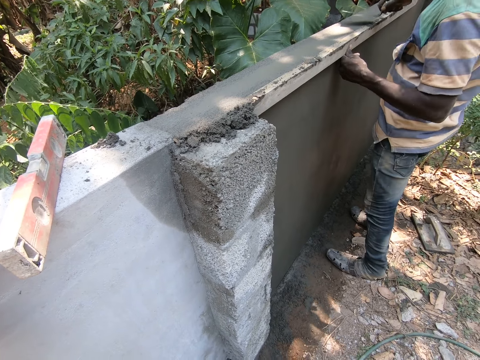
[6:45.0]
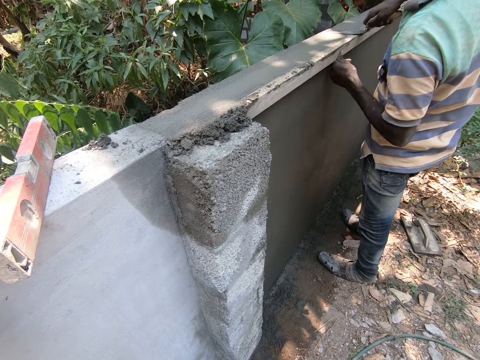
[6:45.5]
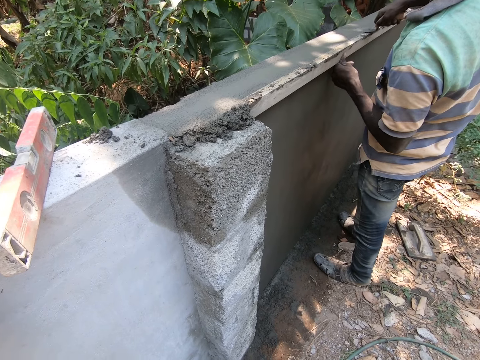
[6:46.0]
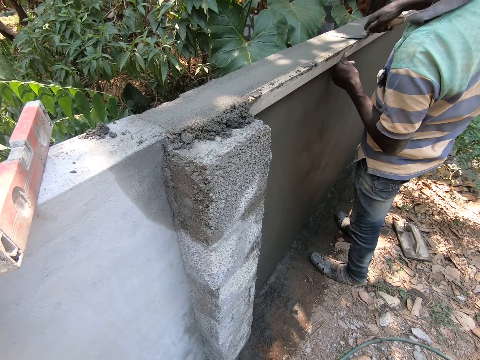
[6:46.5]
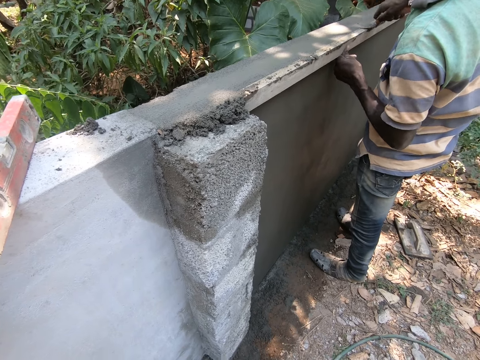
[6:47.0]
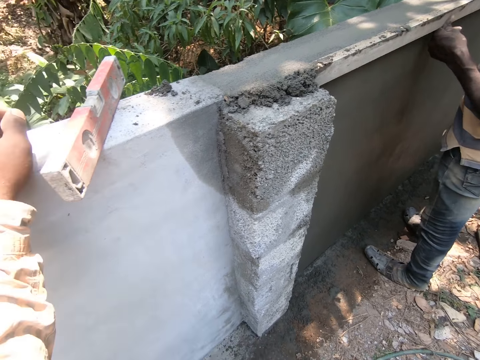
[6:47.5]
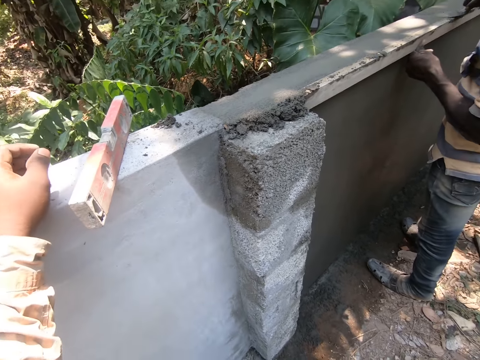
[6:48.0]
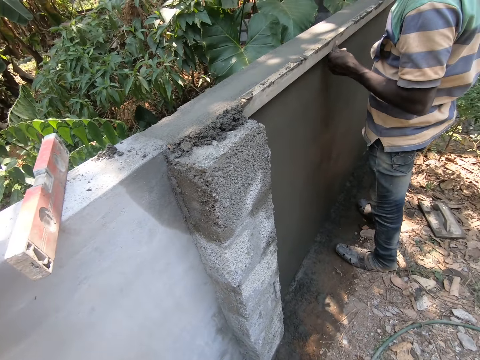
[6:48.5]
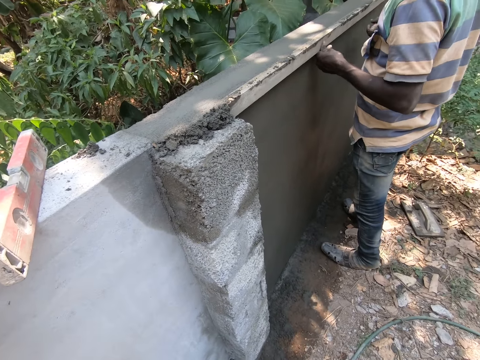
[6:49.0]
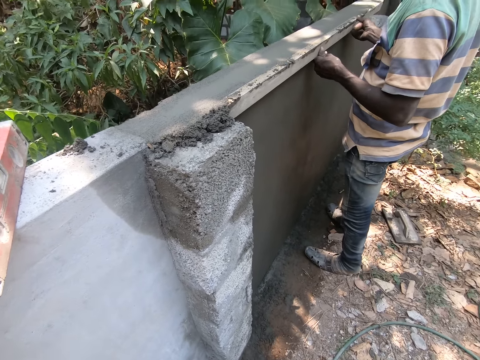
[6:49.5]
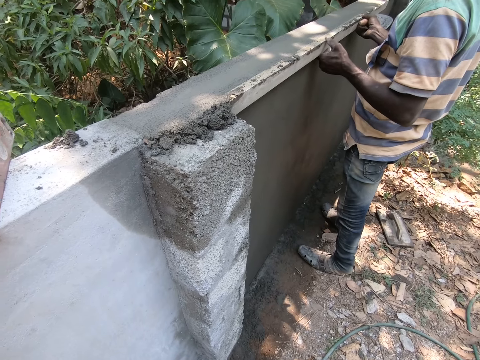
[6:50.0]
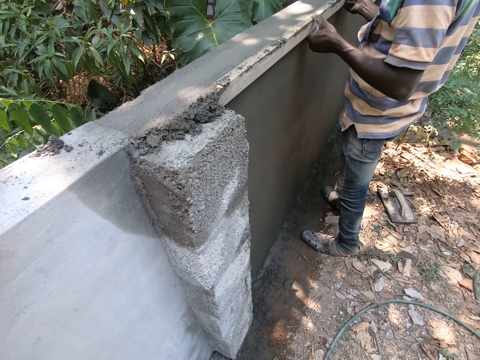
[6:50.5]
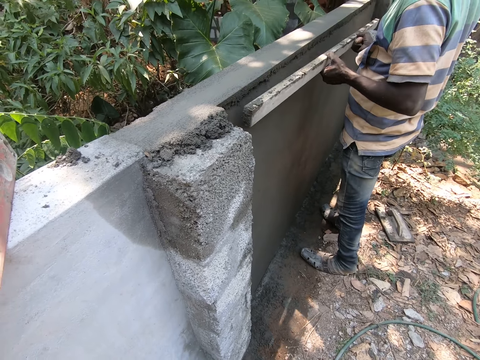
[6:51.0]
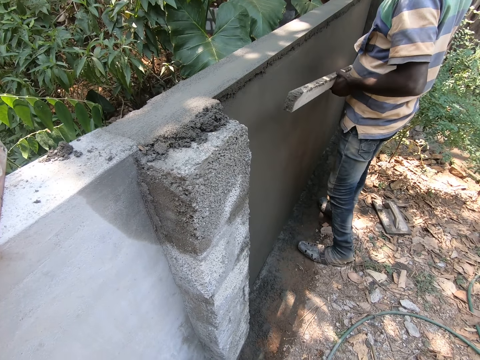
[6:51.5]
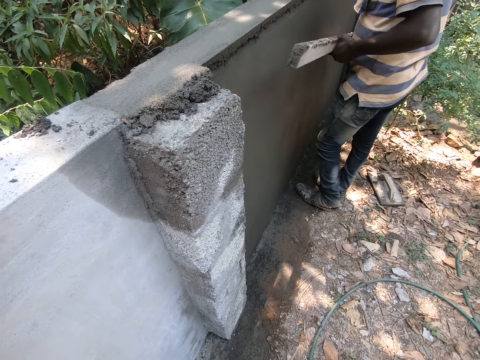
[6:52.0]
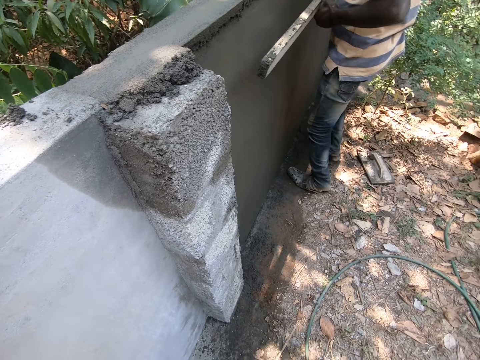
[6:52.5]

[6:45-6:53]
A person walks along a wall and holds wood with both hands.

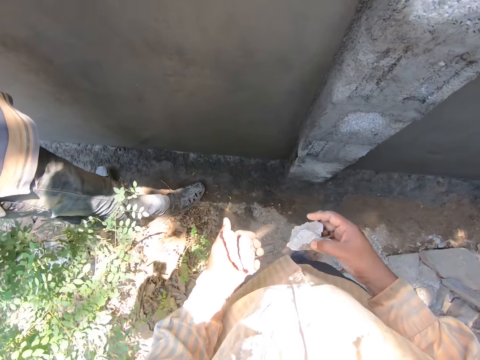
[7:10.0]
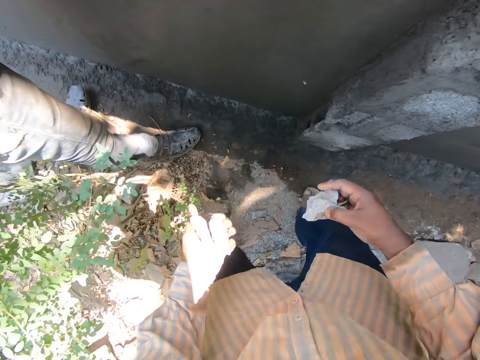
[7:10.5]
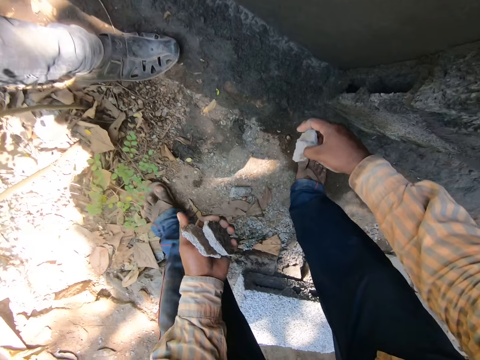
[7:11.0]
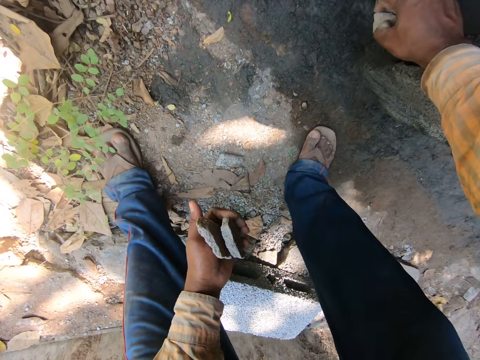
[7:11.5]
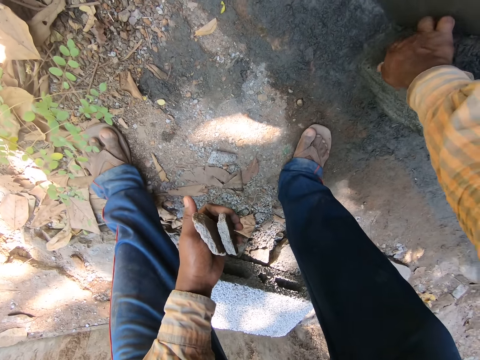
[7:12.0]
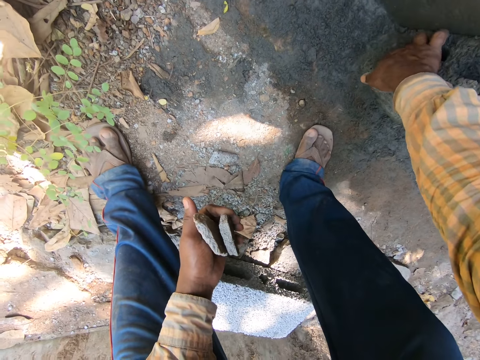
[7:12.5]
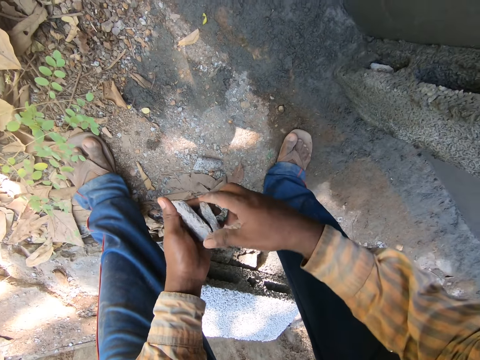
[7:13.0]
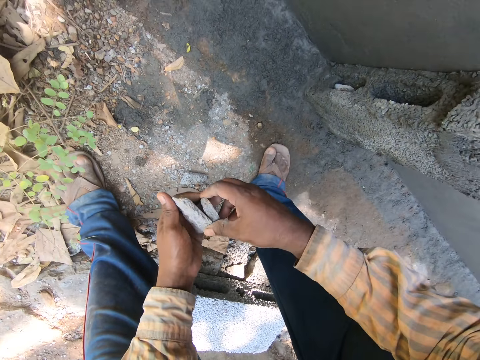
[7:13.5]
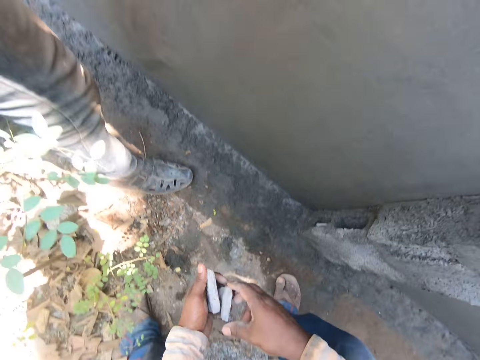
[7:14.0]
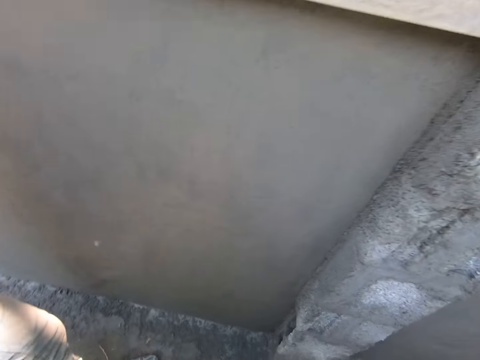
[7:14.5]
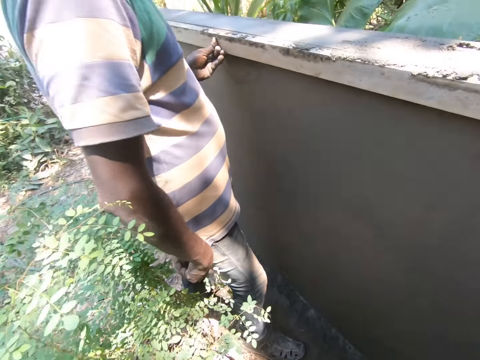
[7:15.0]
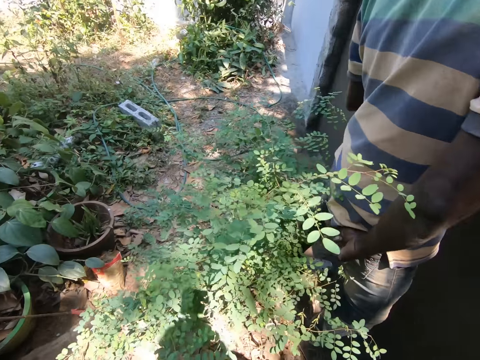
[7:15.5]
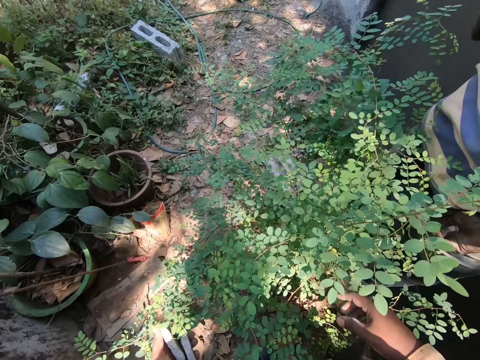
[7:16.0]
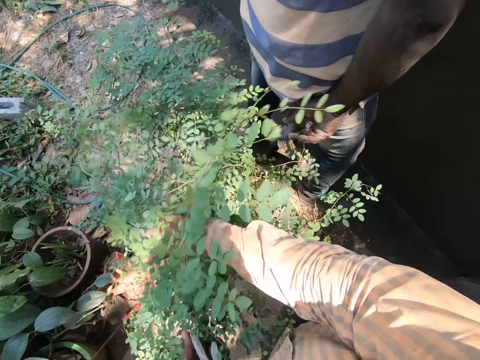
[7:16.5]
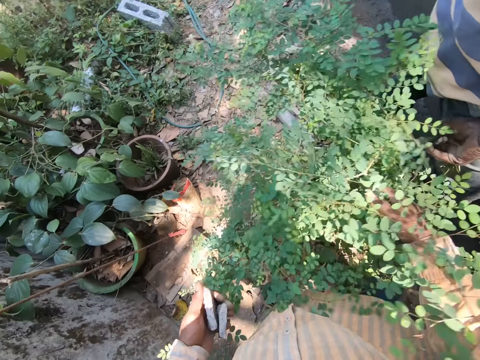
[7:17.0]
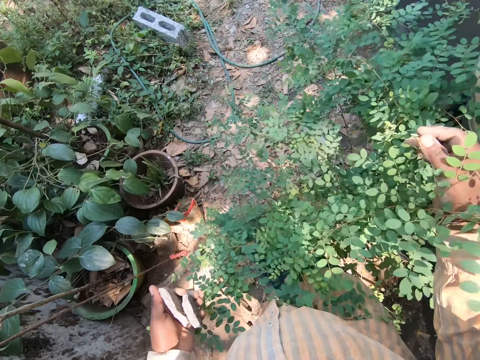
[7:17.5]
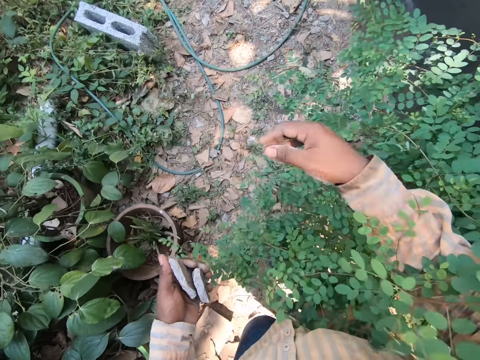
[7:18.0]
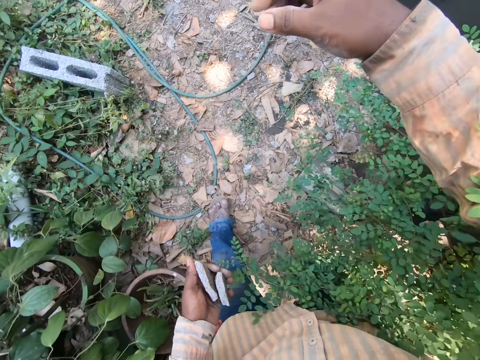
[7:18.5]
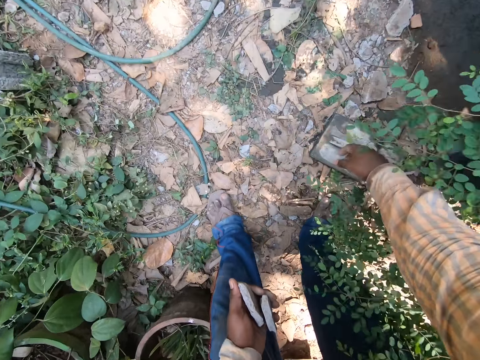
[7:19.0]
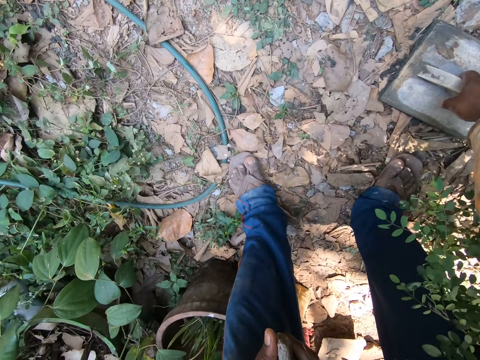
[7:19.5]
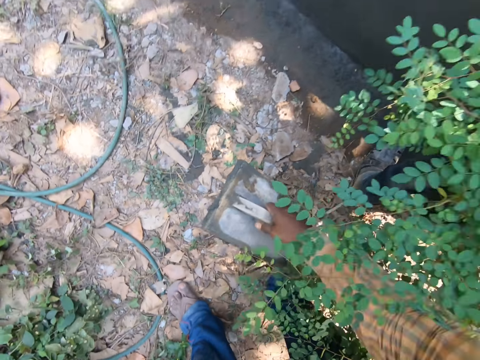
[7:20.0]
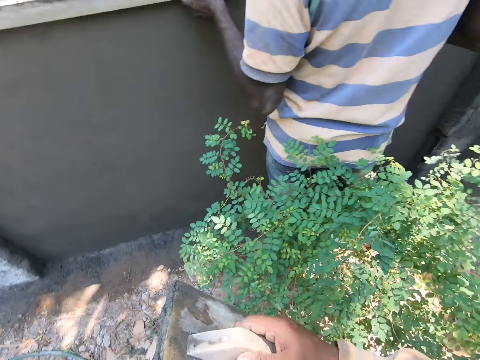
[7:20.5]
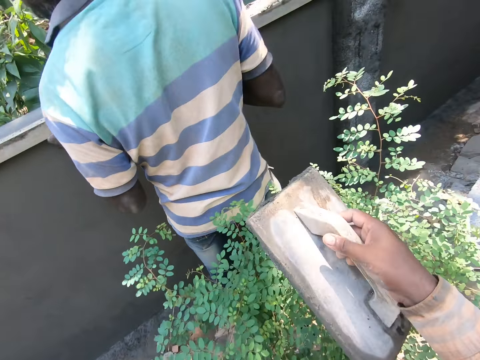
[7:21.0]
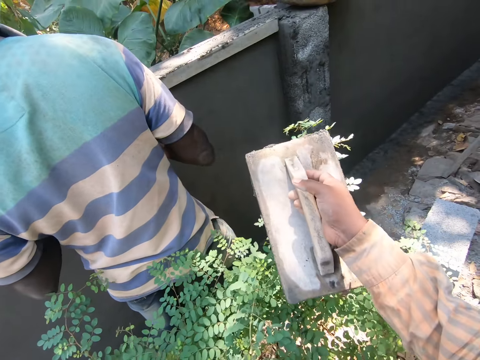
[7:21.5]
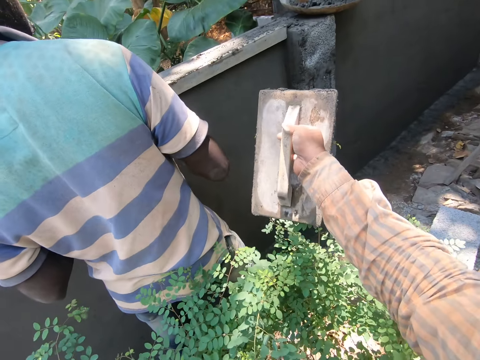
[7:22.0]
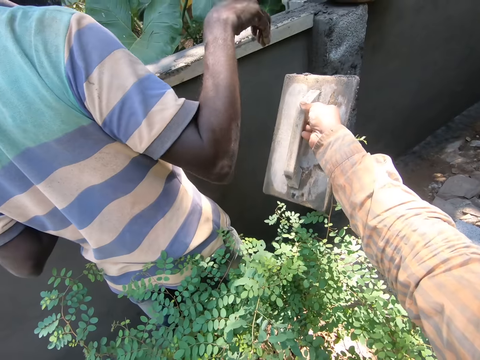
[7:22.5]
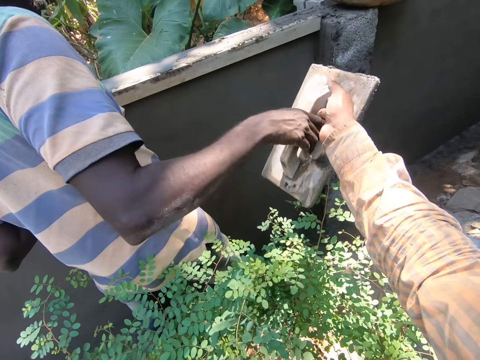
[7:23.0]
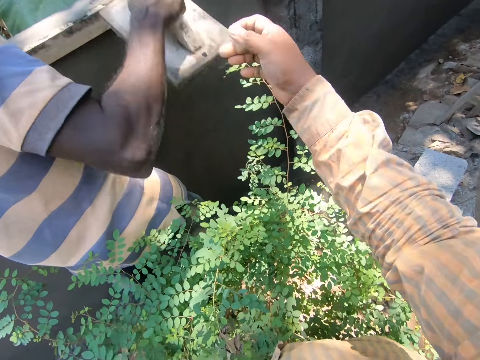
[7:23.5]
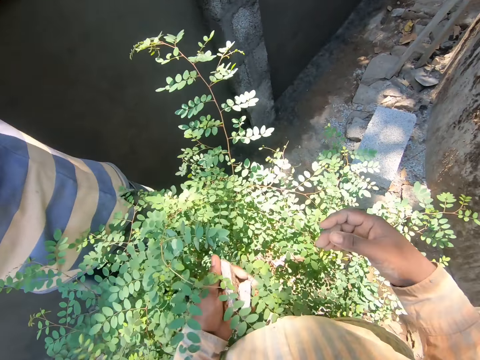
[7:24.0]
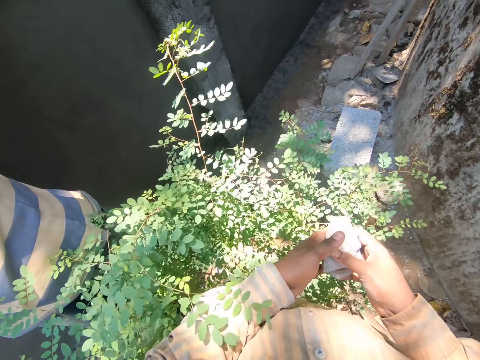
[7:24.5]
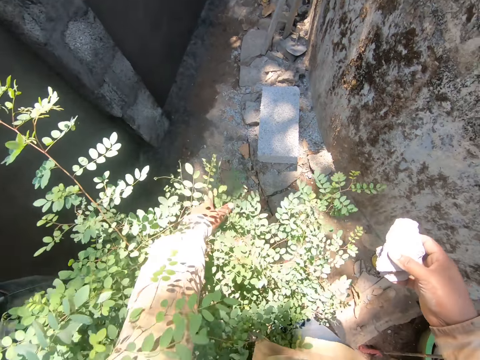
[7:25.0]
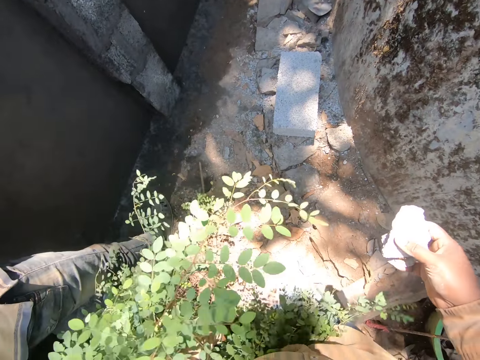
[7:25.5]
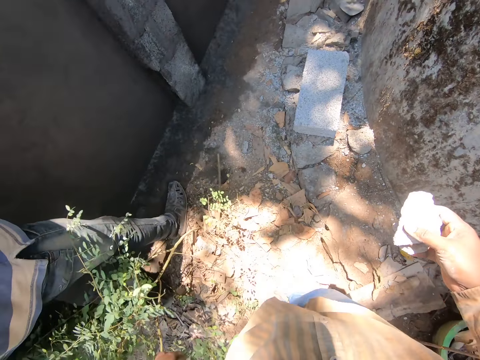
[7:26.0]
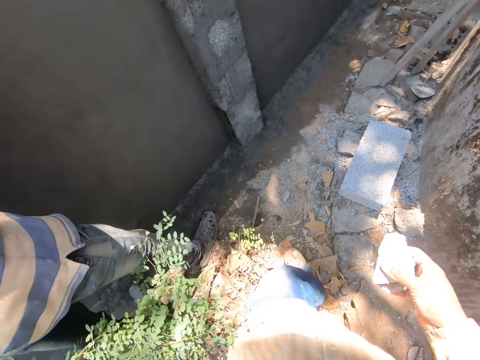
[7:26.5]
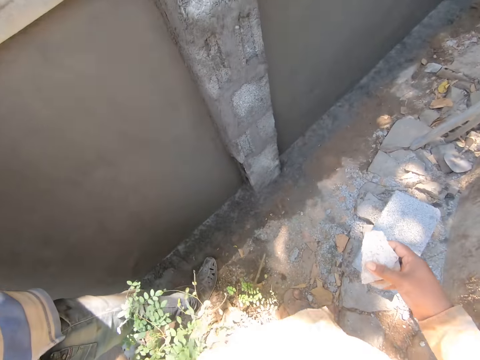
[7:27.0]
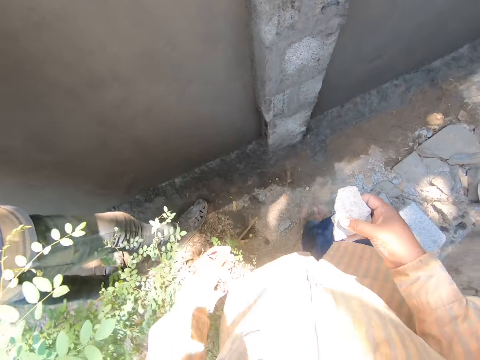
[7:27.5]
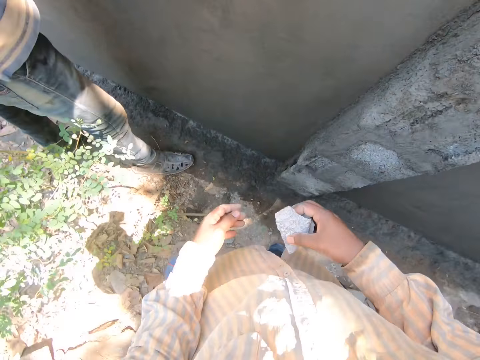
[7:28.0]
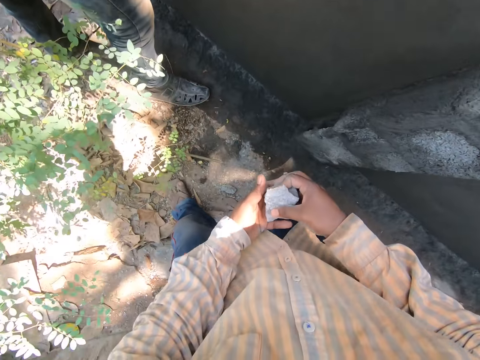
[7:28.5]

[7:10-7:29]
The camera wearer picks a piece of rock from his left hand. He dips the piece of rock in a brick. He touches pieces of rocks in his left hand. He looks around. He walks near a wall. He picks a hawk from the ground. He gives a person the hawk. The person picks the hawk from the camera wearer. The camera wearer exchanges the pieces of rocks to the right hand. He pulls a tree off his way with his left hand. He walks near the wall.
